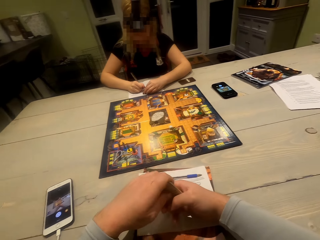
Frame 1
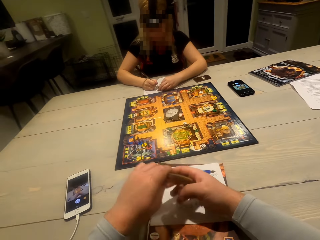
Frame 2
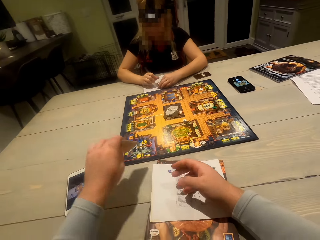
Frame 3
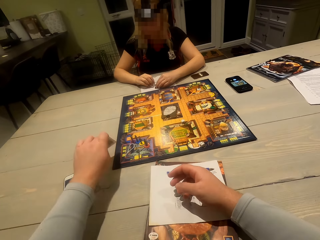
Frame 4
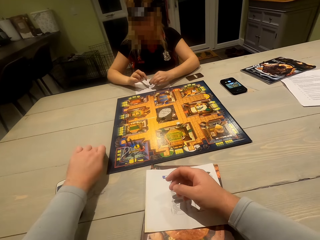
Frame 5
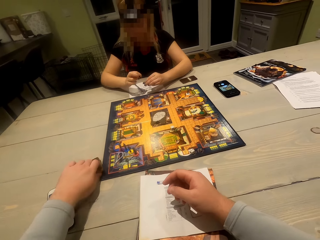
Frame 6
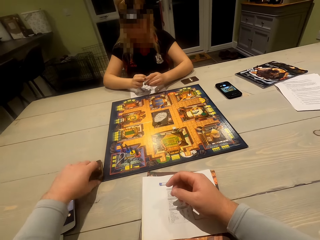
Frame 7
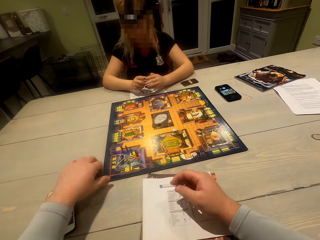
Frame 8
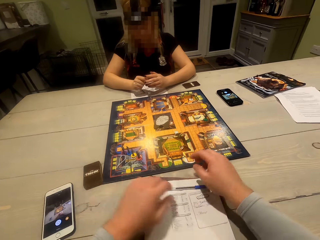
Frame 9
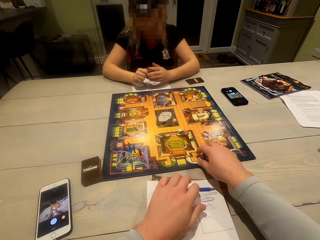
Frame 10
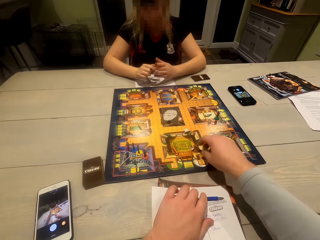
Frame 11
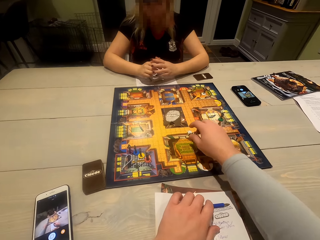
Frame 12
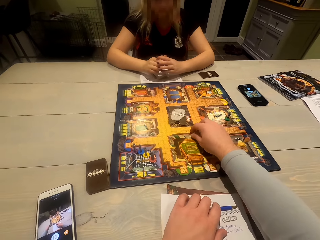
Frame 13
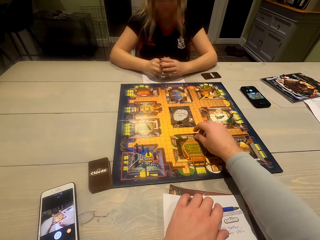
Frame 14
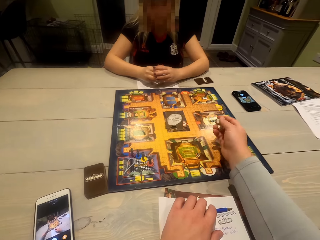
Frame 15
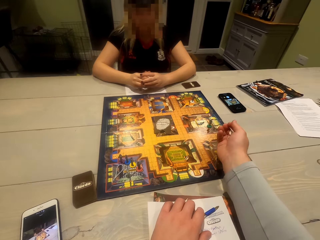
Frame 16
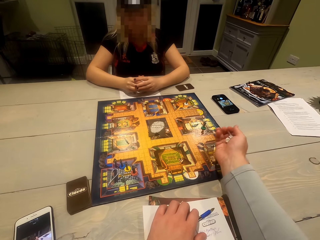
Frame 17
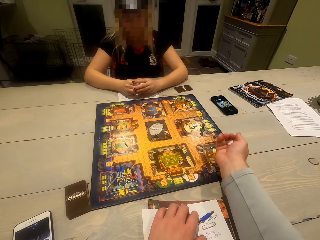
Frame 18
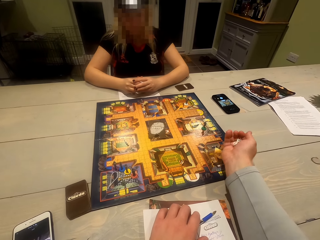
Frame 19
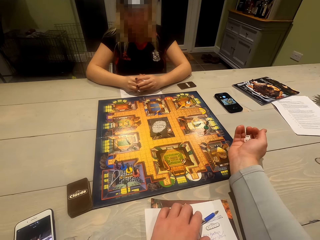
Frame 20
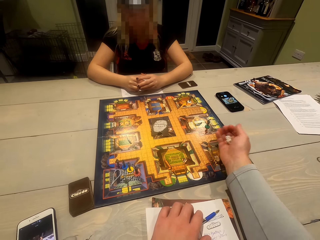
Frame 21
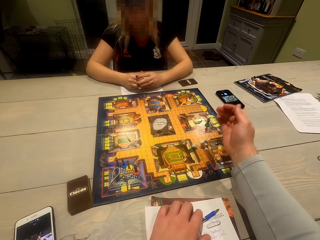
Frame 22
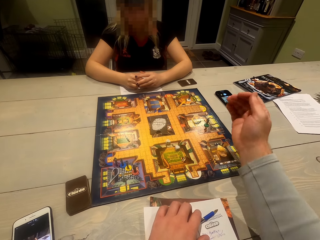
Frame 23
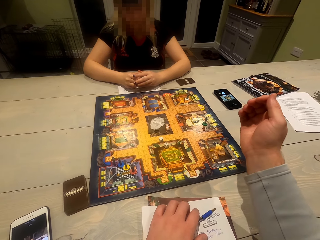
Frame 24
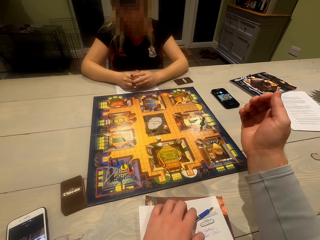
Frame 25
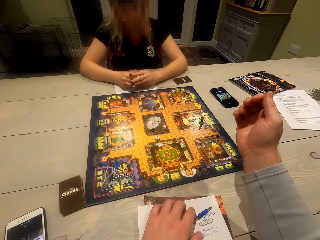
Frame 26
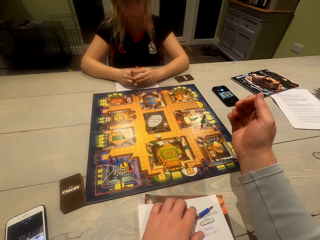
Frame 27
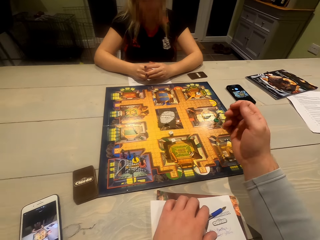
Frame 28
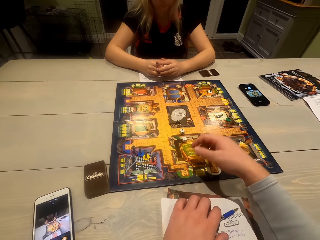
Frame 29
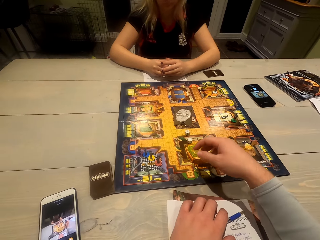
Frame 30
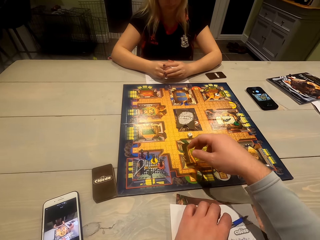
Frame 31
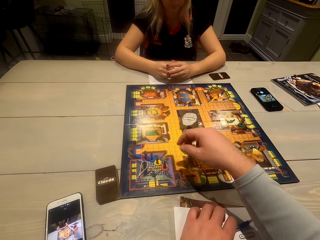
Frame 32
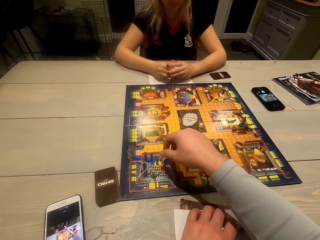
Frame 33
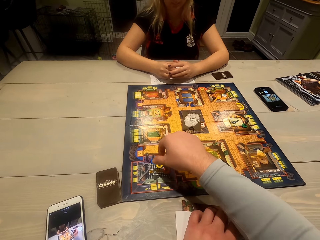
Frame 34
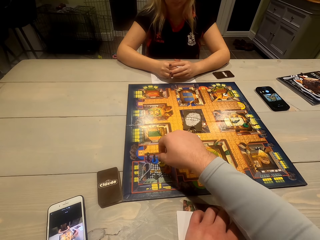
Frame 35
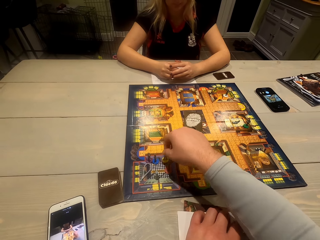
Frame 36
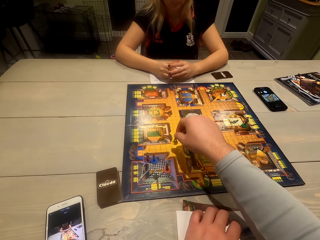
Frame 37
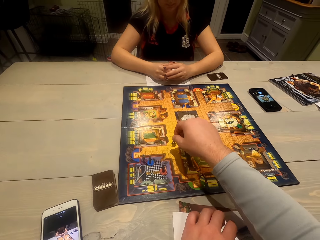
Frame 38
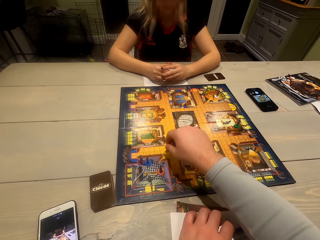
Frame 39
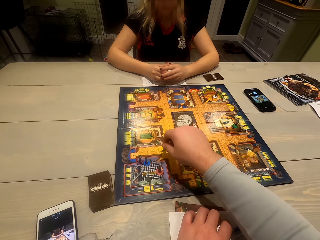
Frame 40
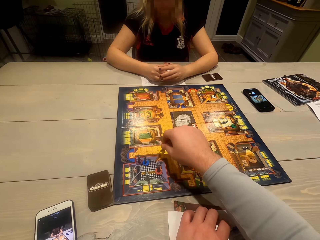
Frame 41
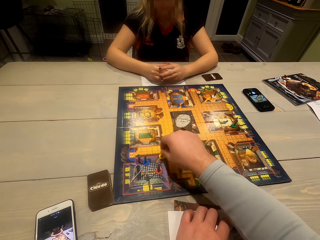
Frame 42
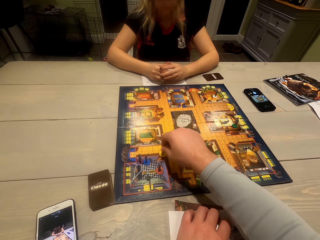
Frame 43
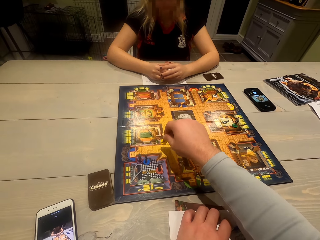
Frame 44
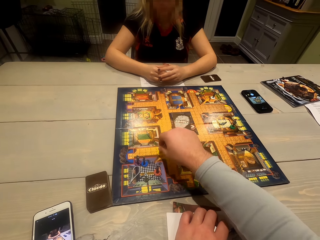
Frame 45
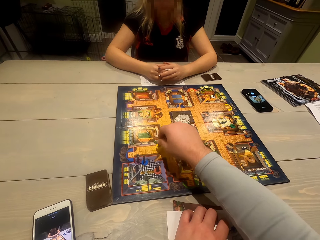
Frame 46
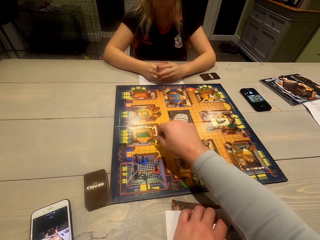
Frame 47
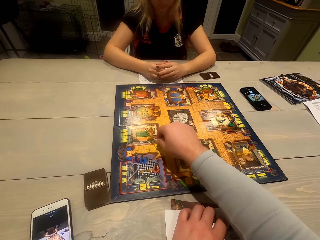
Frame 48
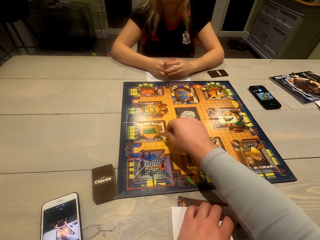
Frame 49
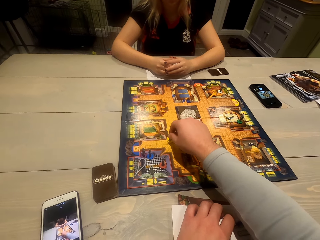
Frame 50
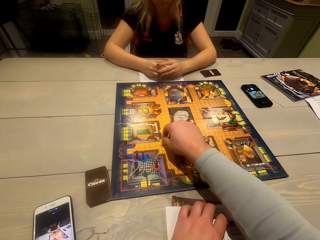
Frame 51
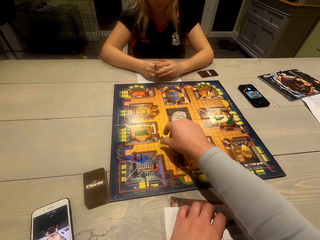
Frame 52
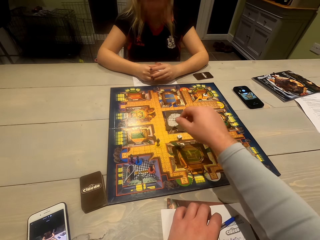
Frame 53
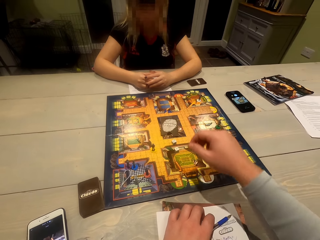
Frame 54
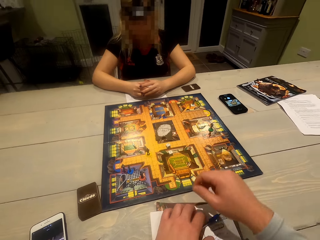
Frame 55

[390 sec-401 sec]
The camera wearer places cards on the table. They pick up the dice, roll the dice and drop the dice. They move a character on the playing board. They play the board game.

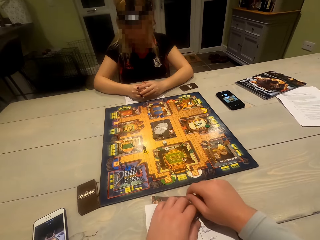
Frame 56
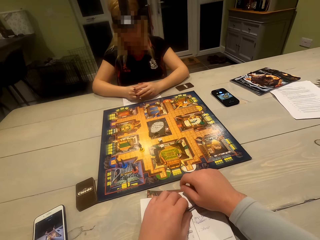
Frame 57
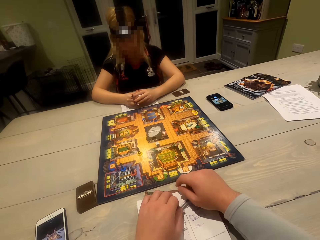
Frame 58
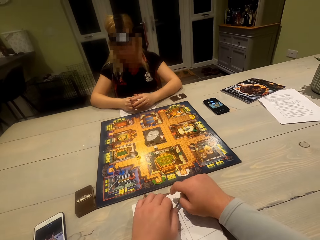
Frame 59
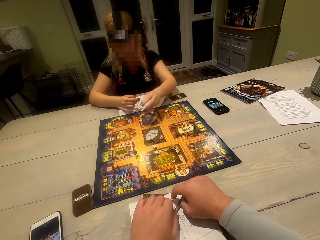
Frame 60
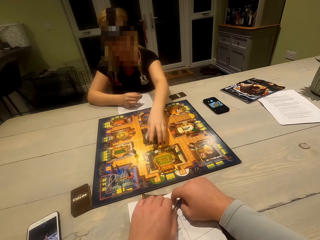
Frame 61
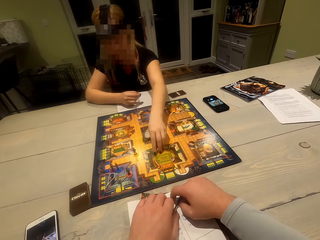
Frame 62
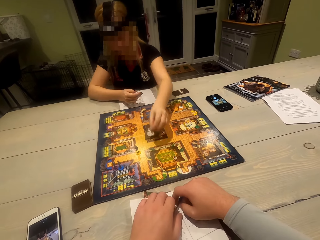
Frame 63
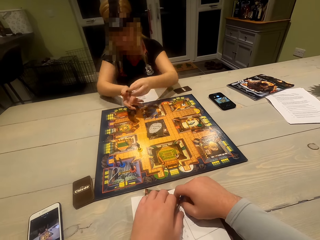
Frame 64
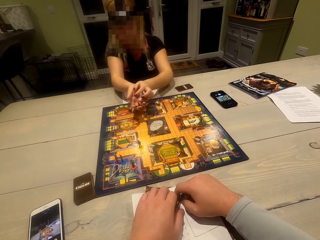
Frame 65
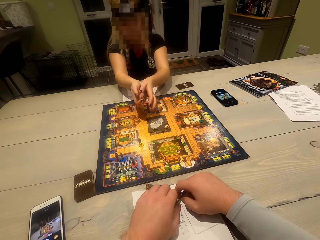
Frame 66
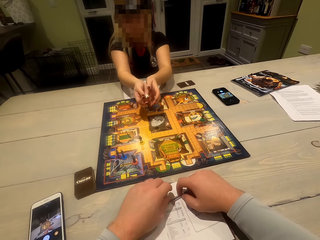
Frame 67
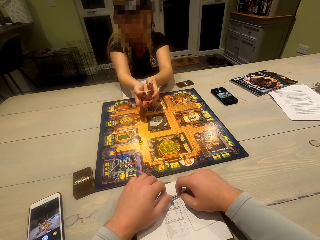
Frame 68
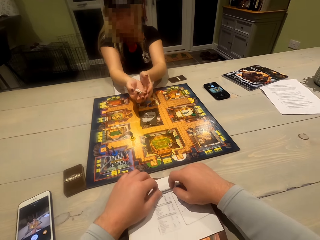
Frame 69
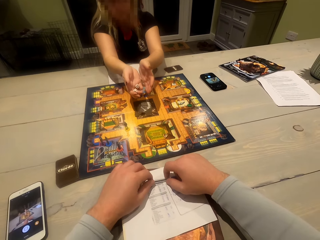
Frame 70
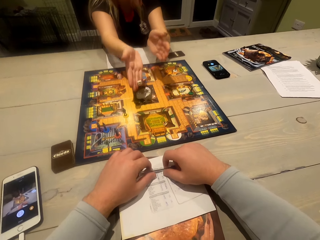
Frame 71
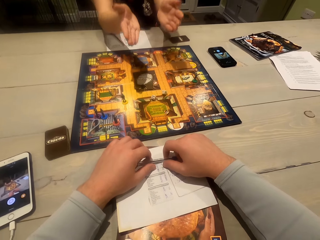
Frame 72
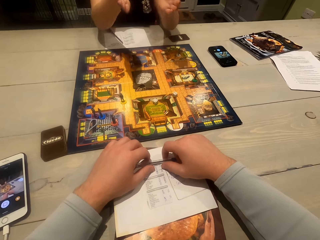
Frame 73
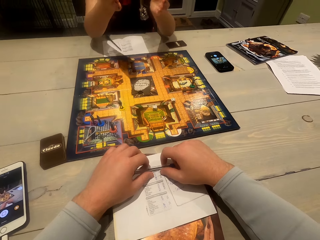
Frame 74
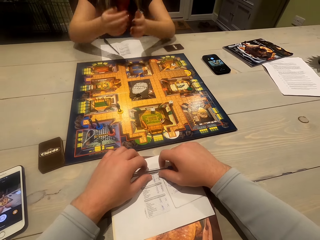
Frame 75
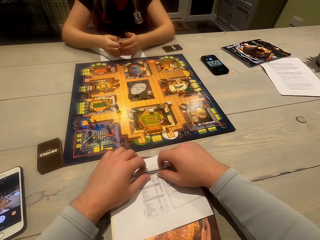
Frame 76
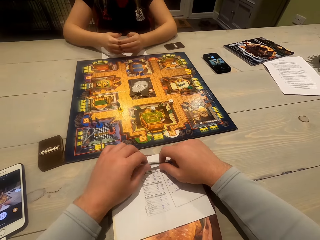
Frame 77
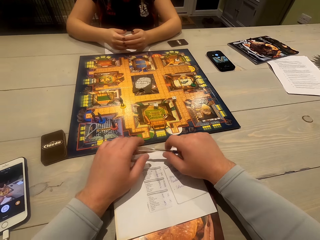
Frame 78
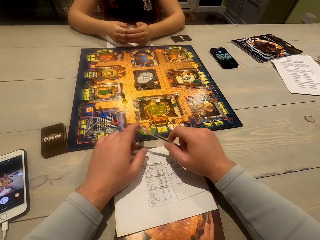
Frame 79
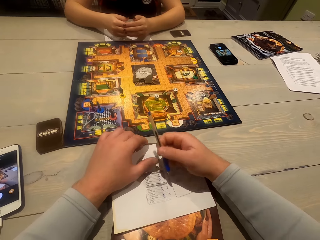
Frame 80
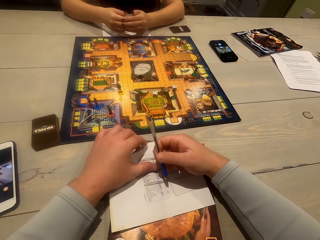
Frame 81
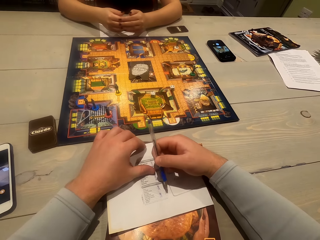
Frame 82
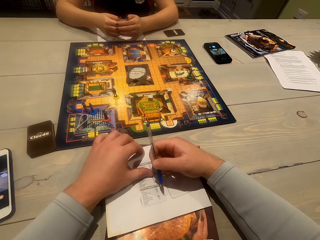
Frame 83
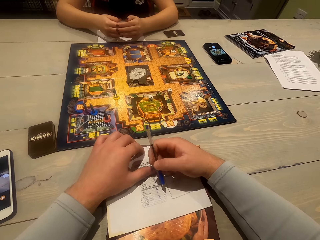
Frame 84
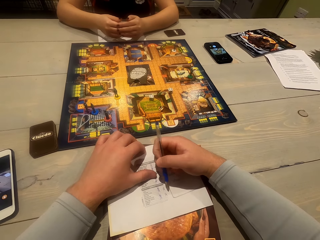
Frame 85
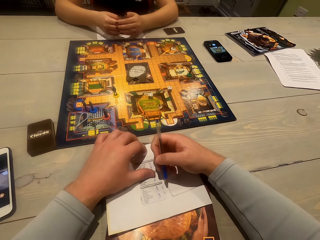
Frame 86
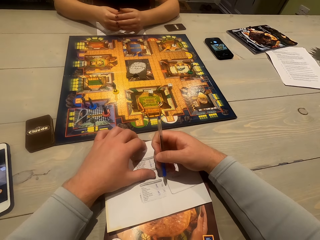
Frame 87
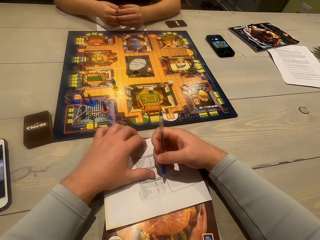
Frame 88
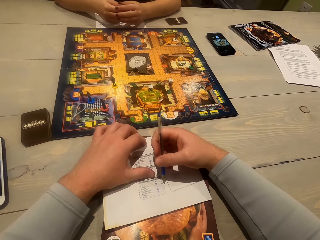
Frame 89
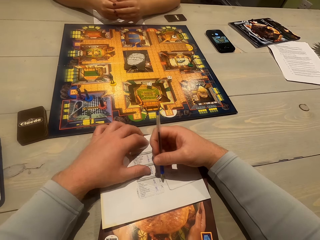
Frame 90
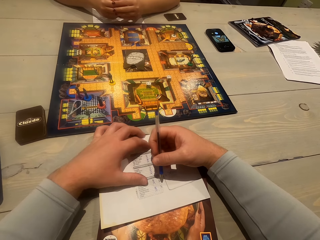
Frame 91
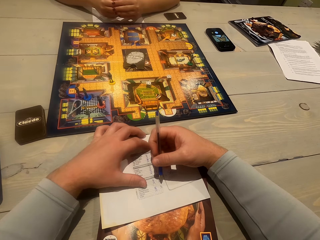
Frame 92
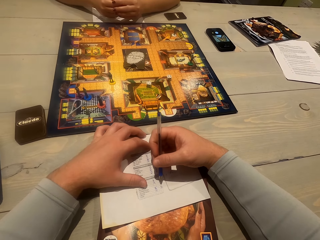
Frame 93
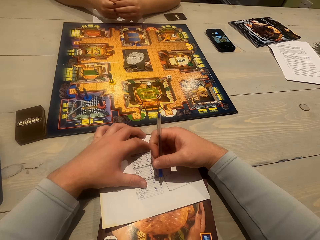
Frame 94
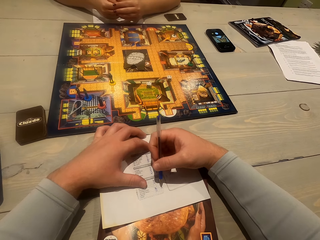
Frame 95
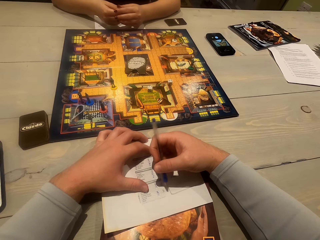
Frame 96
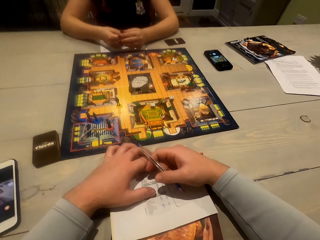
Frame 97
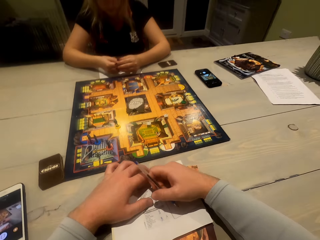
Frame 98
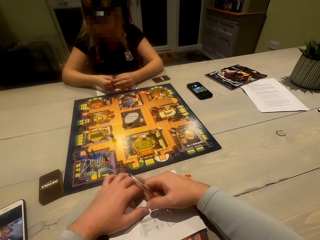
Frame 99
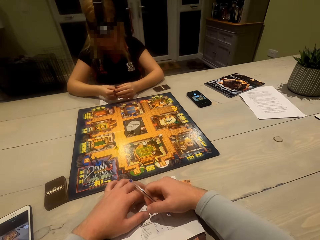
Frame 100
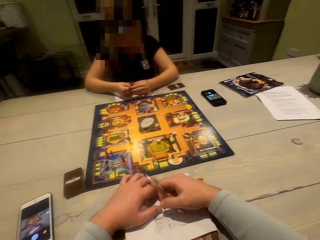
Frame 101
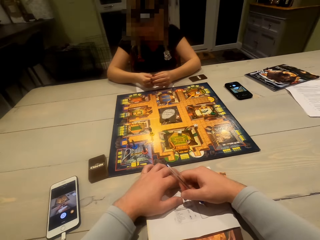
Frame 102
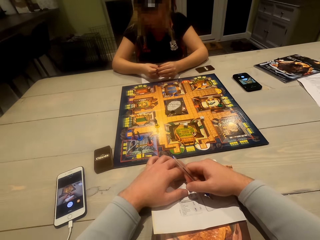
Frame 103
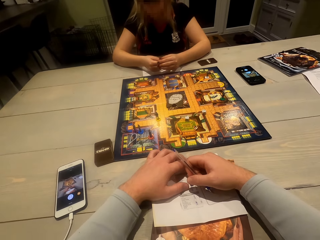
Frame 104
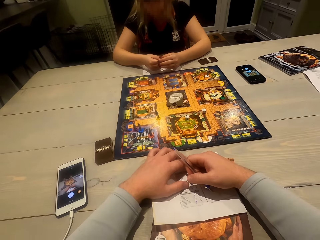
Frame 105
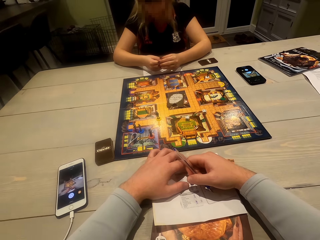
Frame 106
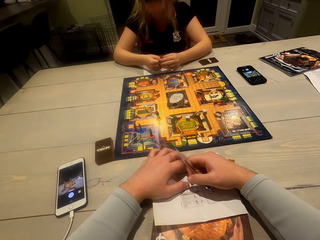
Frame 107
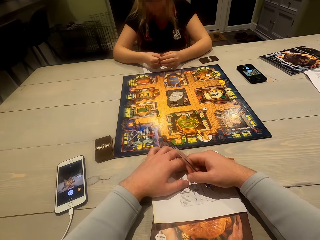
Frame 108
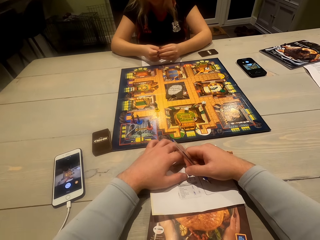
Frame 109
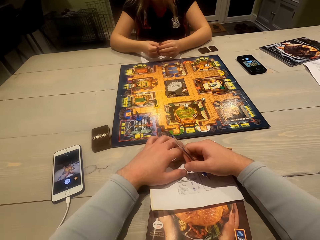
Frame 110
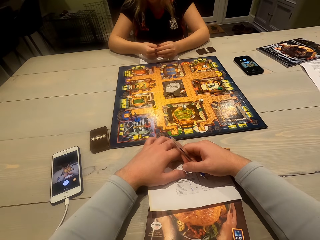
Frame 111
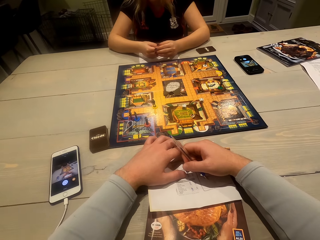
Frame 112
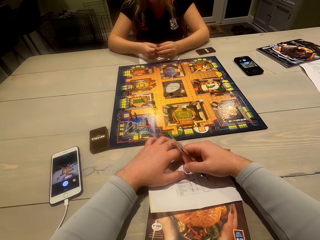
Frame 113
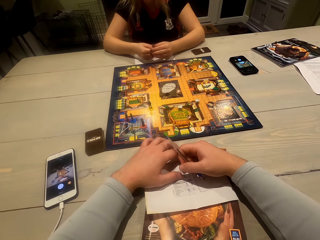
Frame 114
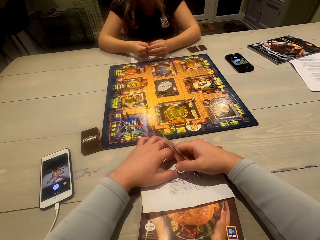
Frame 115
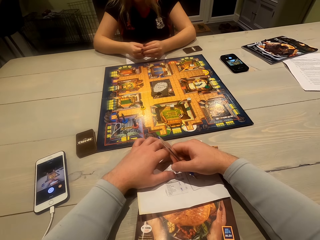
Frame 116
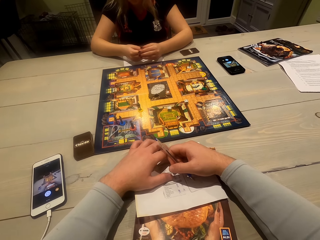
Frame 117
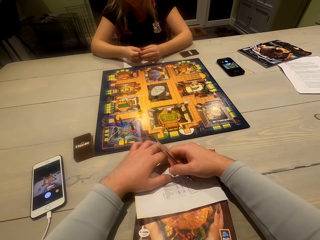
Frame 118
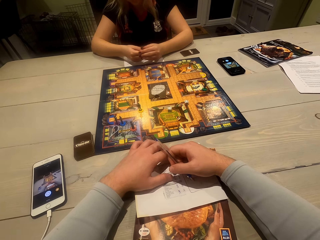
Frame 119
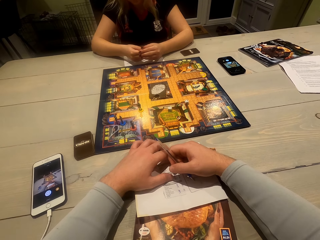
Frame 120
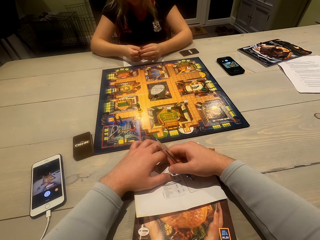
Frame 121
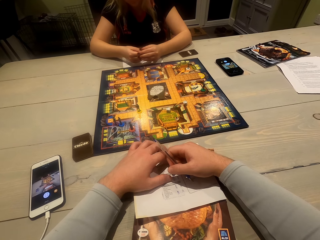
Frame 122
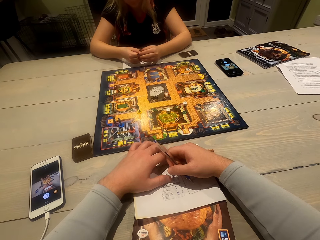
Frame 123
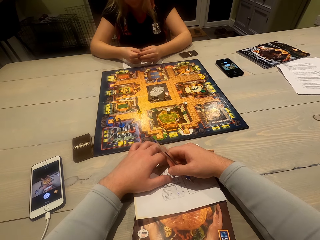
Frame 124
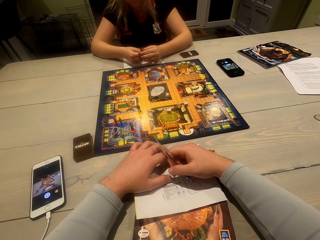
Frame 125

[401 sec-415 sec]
The woman picks up the dice, rolls the dice and drops the dice. The camera wearer writes on a paper. They look around. They look at the board game.
